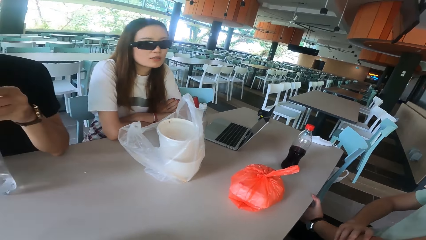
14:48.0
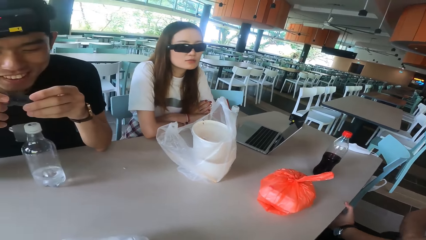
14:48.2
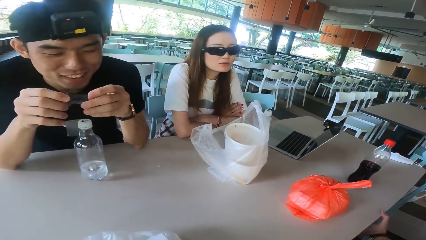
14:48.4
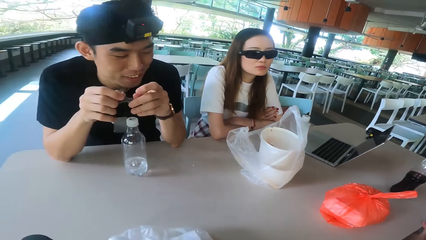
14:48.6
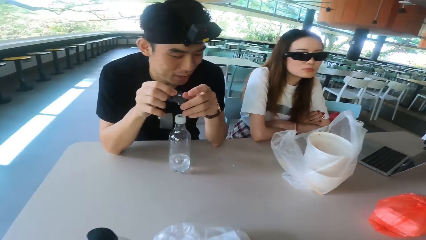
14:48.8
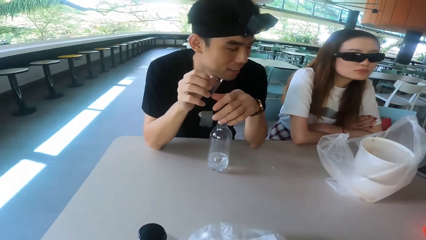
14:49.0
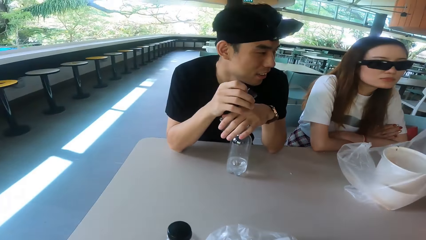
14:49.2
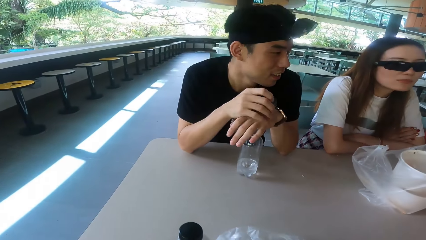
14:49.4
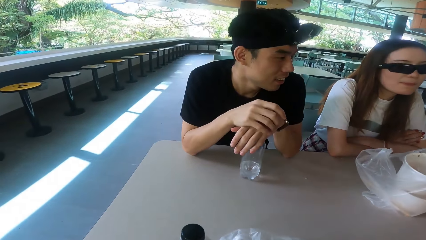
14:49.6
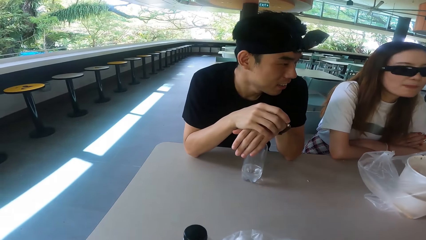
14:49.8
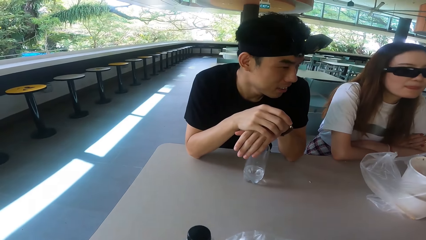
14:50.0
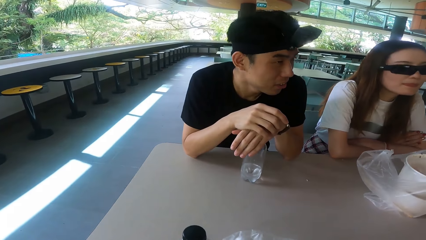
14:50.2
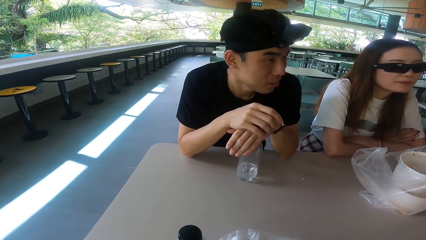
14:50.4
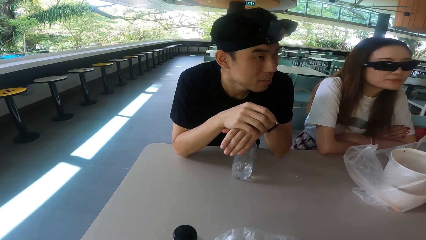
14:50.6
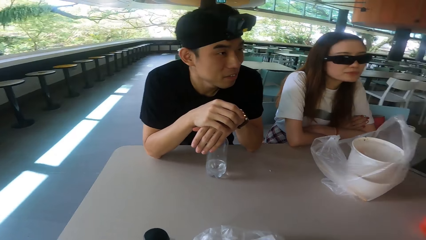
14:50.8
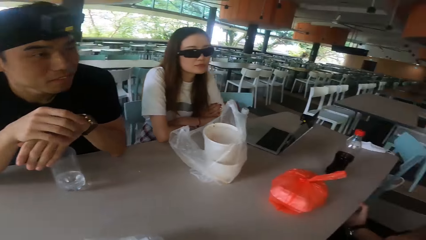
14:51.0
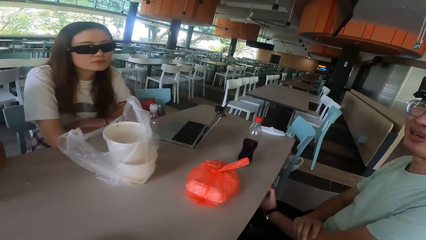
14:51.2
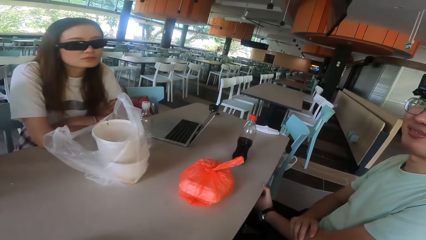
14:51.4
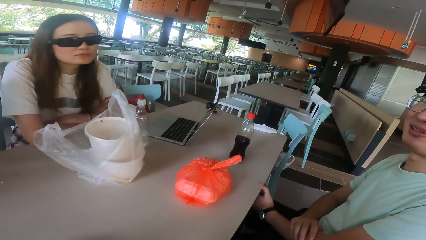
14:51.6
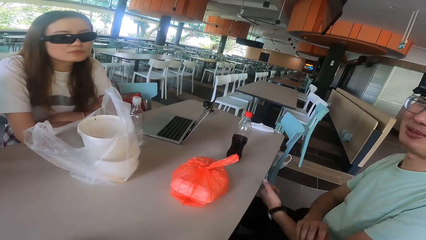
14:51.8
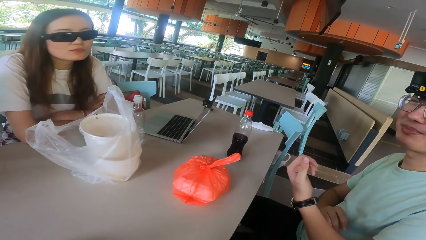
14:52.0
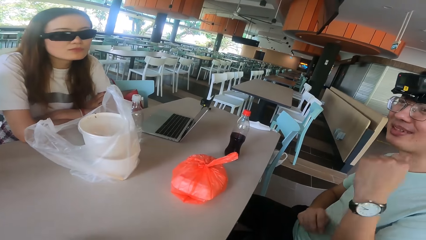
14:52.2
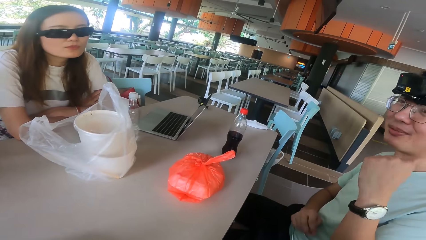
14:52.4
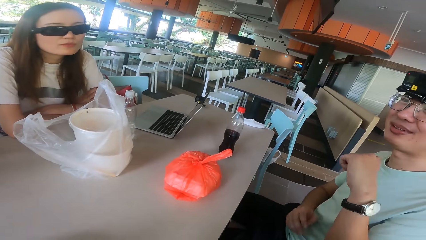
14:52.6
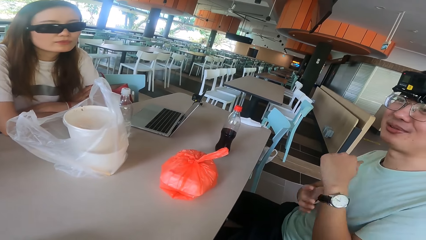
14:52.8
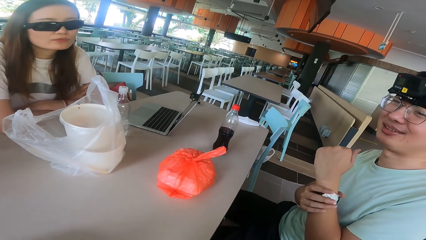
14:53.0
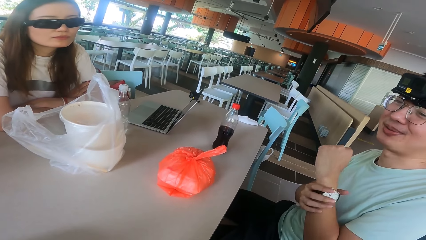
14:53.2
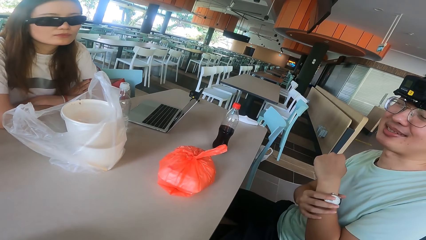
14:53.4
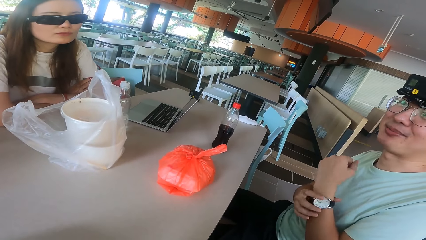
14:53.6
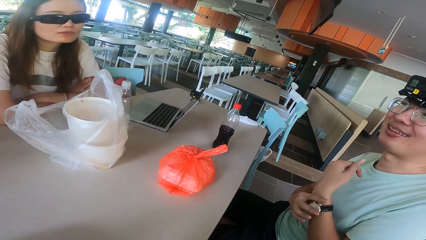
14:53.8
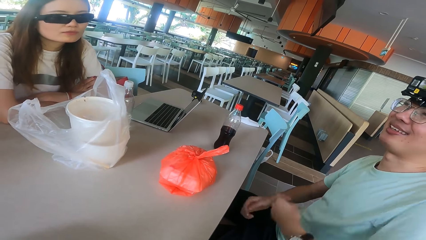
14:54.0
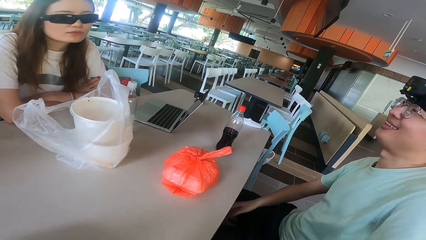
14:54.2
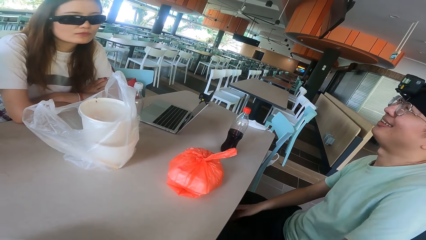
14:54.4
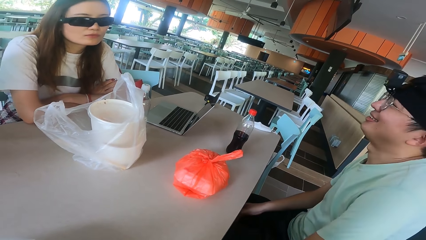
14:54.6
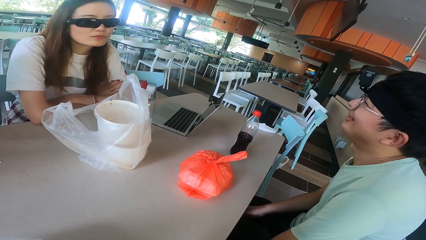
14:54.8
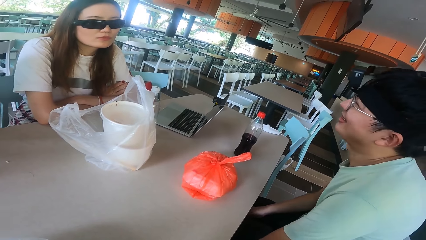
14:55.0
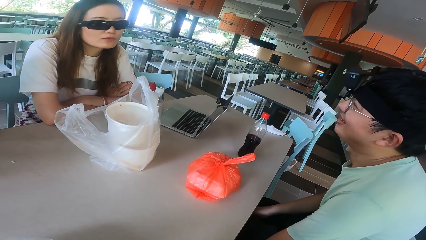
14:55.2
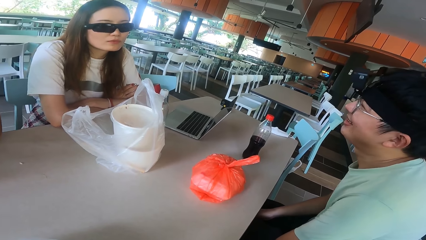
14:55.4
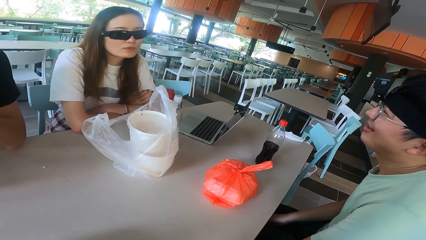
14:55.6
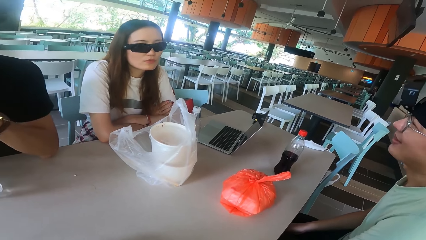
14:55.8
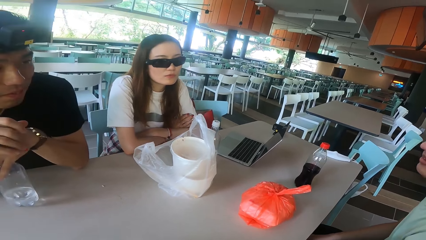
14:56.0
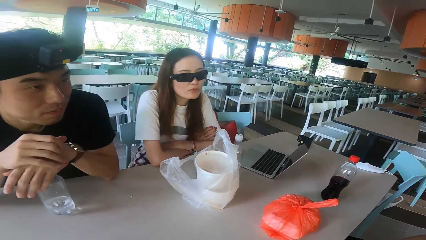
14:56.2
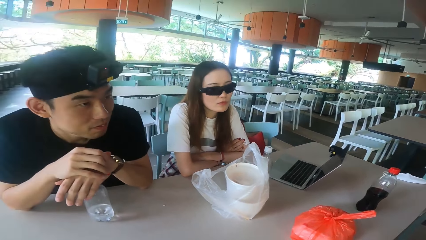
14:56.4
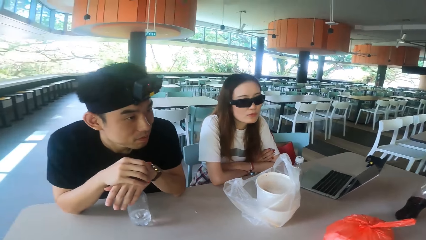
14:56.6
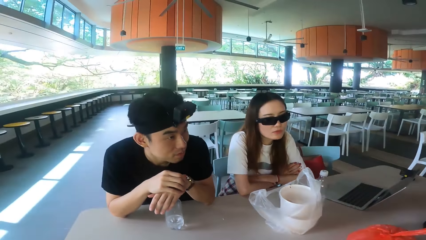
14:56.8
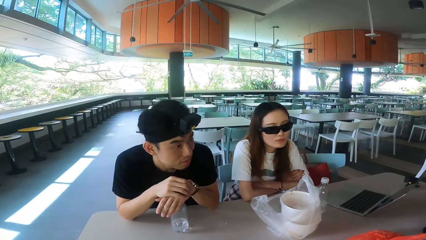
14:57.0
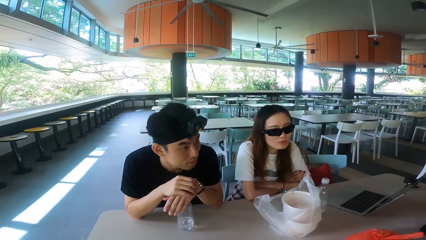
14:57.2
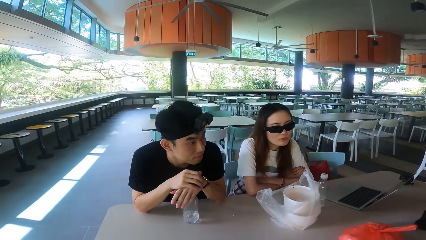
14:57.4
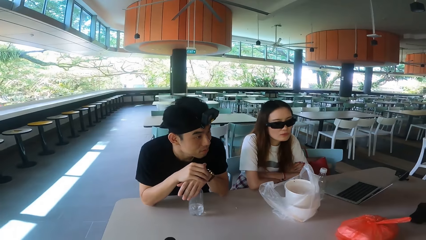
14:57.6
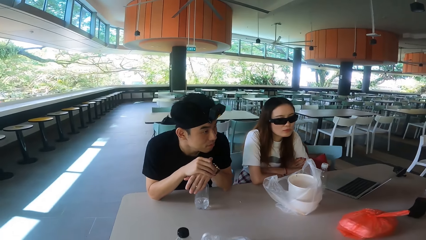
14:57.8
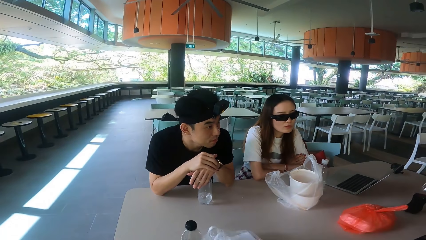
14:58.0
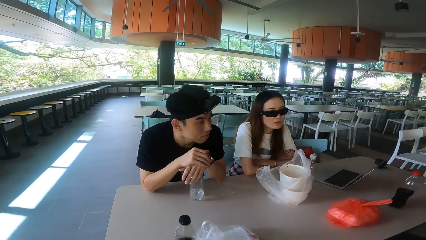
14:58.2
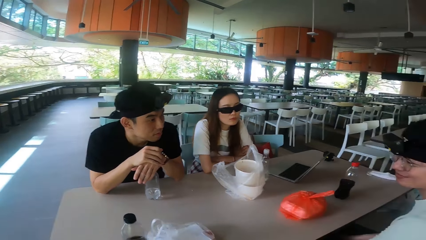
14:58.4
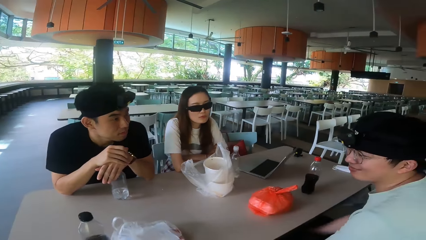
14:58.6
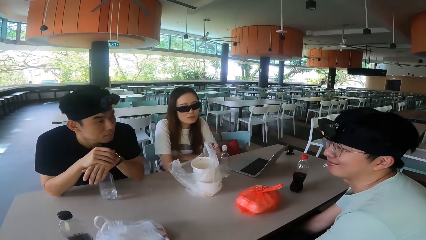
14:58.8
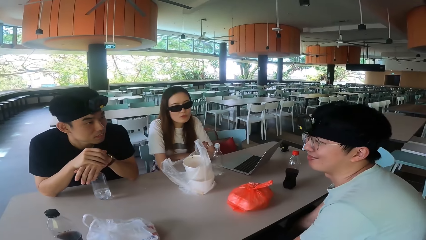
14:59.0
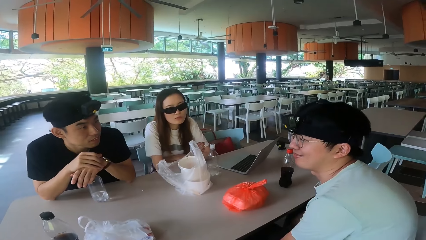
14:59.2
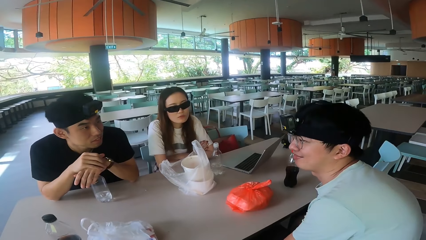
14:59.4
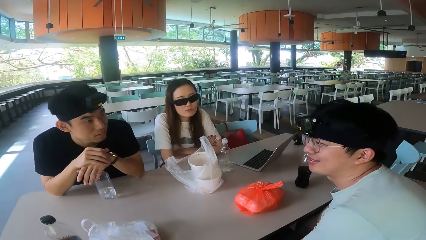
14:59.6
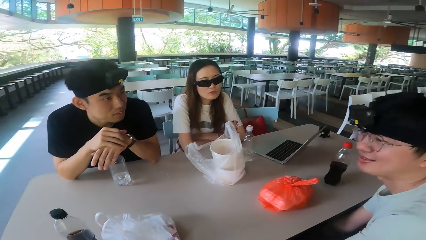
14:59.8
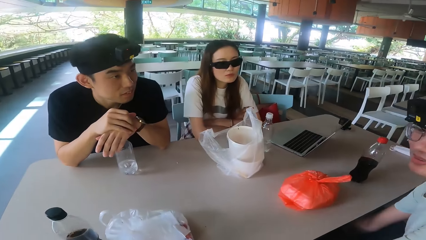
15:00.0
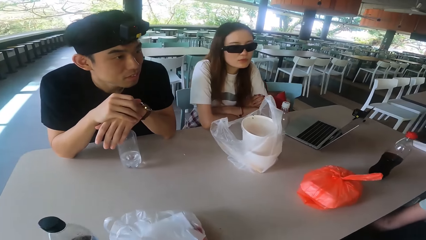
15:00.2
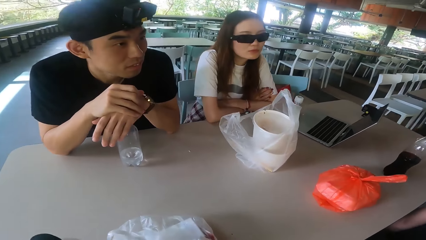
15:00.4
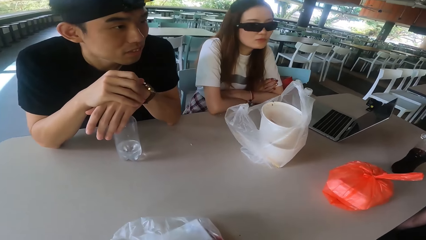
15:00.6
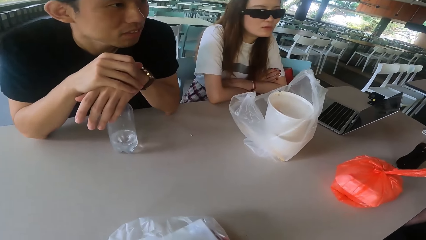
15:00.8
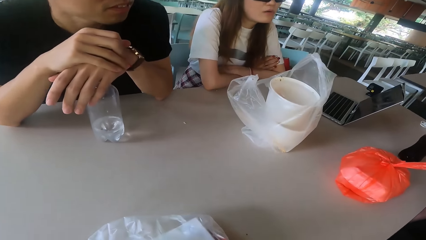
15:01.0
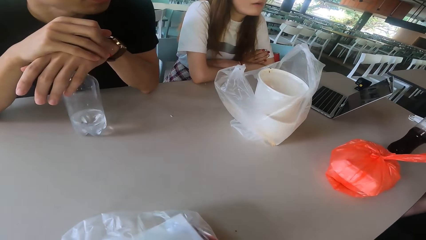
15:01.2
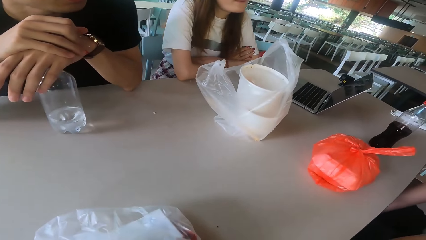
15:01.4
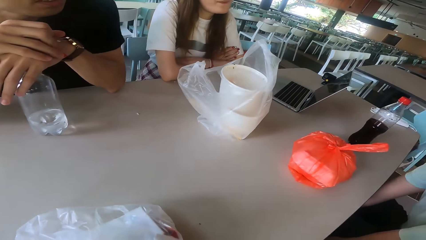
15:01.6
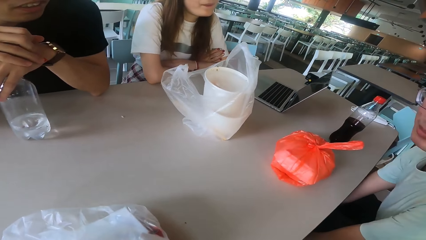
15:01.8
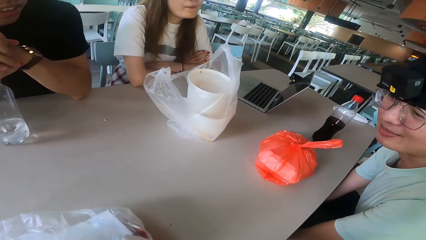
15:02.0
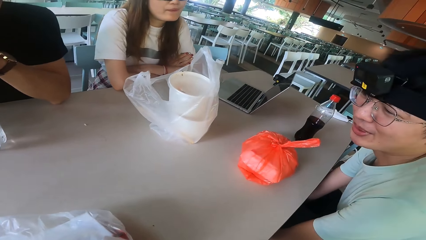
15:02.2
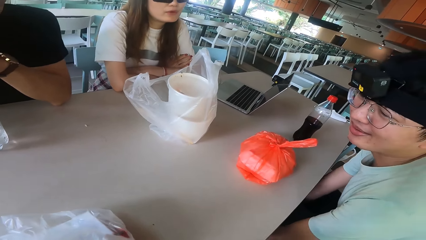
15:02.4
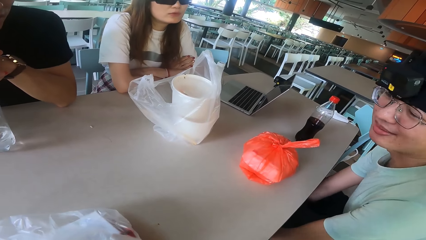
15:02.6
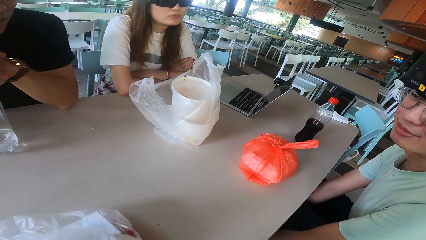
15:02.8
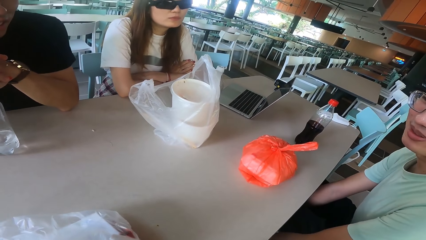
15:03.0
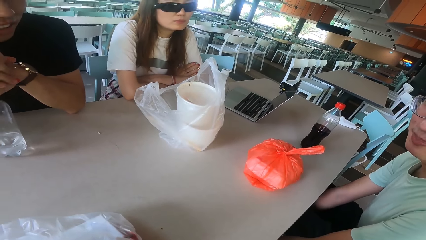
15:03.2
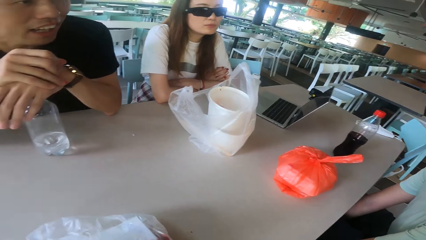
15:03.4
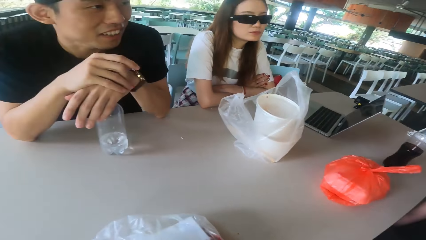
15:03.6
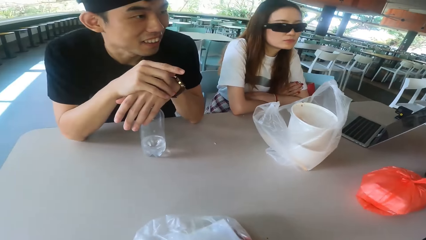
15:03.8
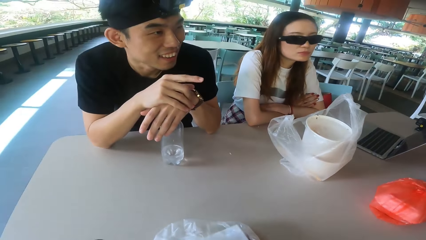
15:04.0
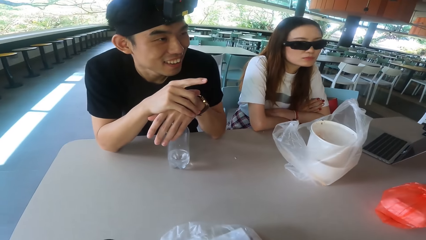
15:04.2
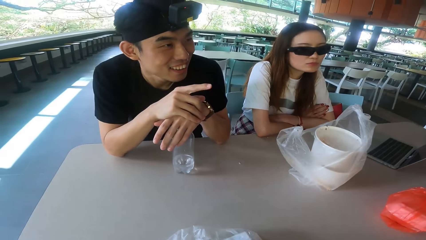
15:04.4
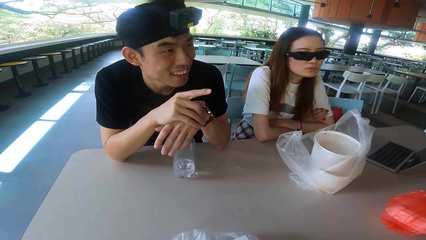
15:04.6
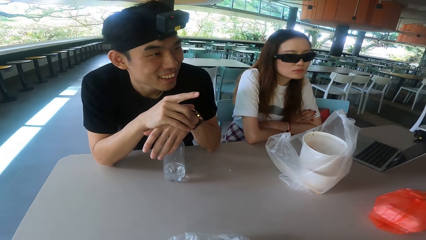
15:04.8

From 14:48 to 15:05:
A woman talks. A man moves the hands. The camera wearer looks around.
